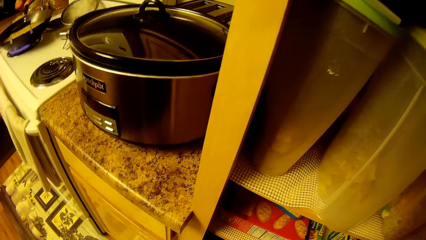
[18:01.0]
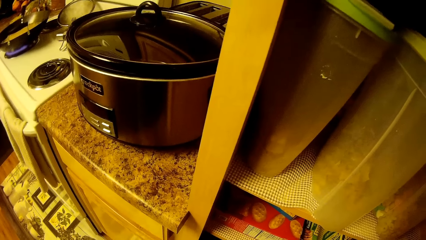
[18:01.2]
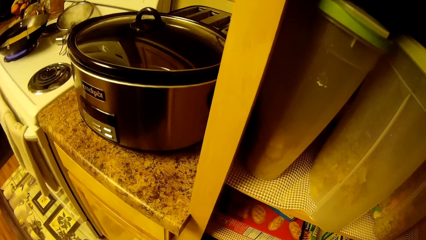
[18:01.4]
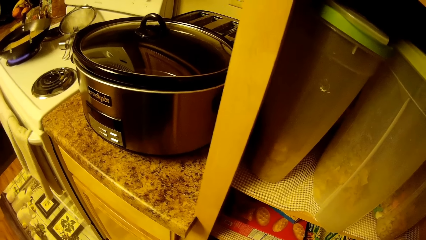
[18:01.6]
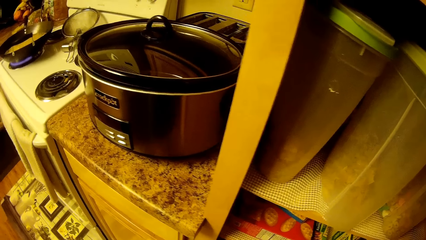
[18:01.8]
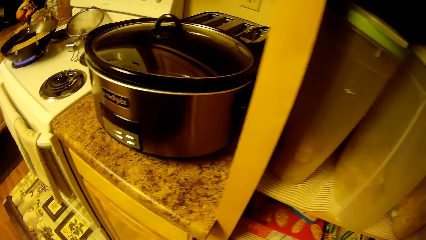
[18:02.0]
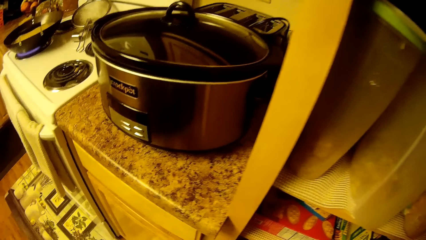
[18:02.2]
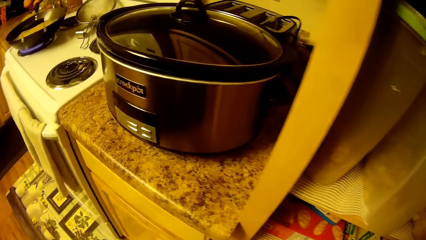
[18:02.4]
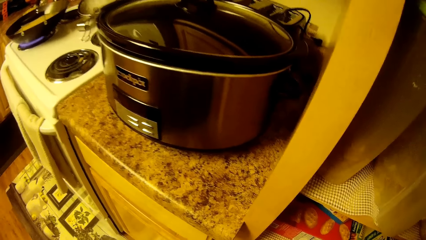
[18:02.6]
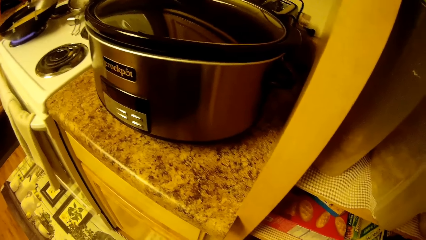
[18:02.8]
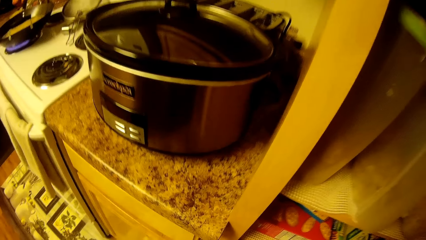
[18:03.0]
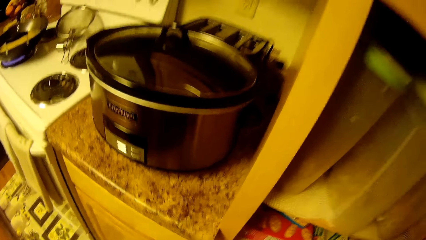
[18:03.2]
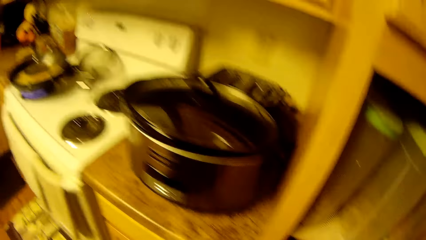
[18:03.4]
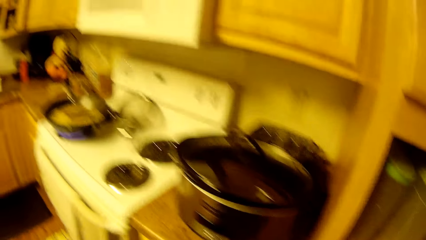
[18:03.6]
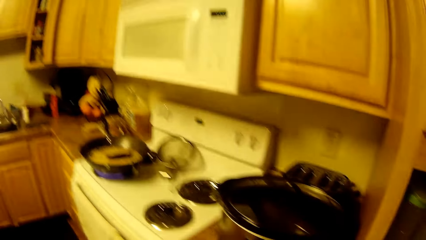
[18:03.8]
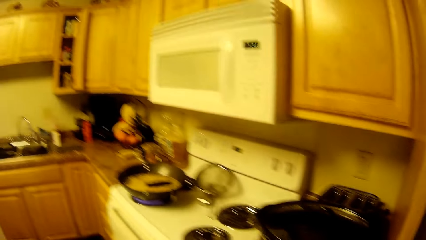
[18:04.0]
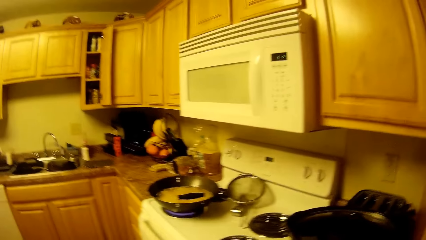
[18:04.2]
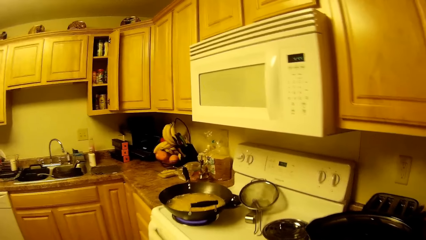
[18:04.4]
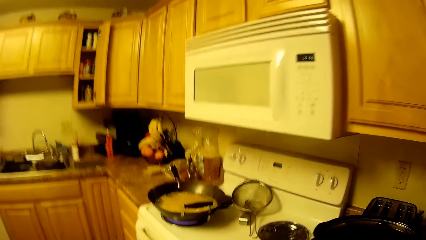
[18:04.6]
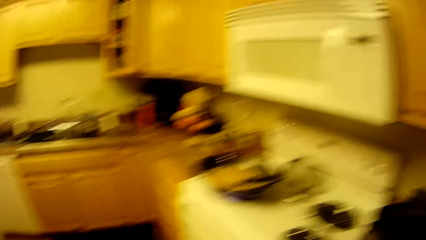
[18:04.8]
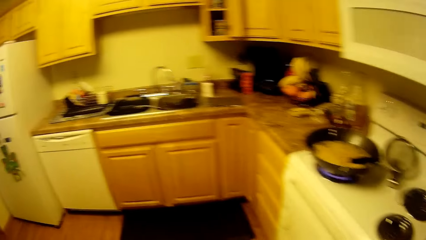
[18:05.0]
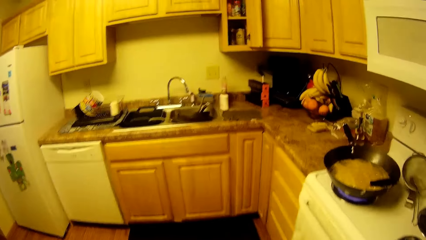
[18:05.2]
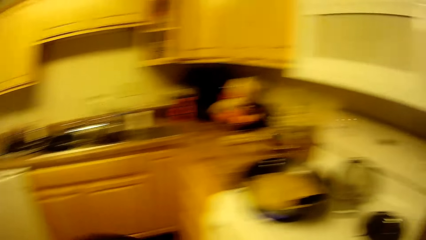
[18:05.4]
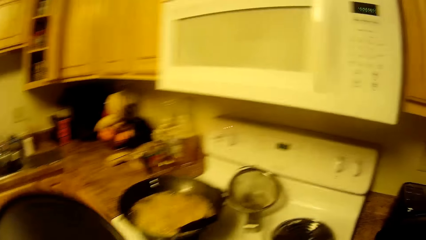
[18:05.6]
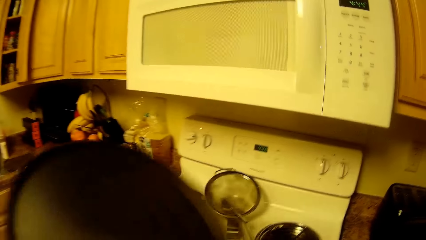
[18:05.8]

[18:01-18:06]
The camera wearer picks up the item from the cabinet.

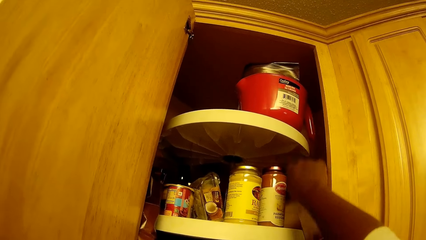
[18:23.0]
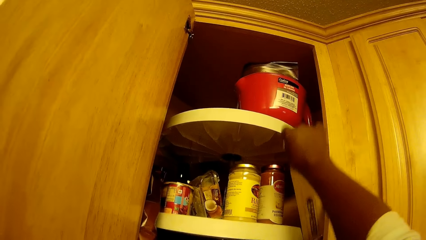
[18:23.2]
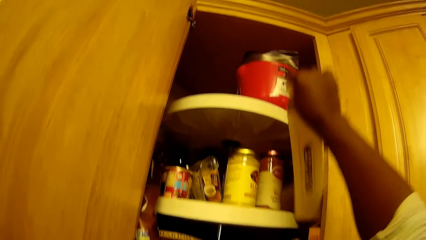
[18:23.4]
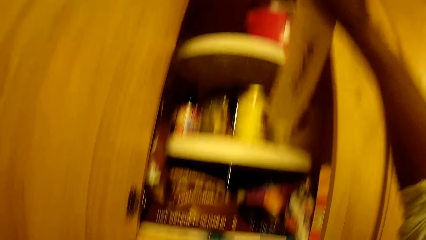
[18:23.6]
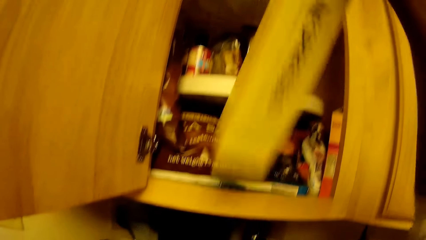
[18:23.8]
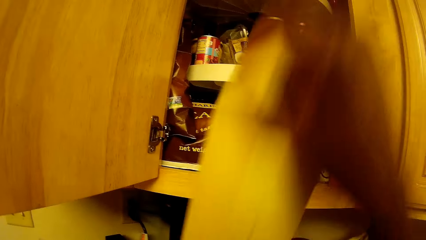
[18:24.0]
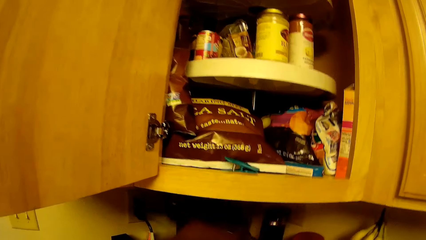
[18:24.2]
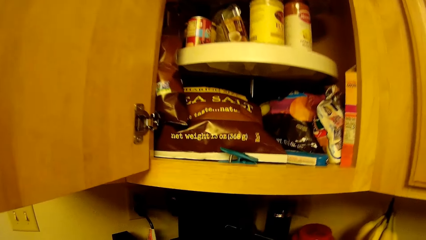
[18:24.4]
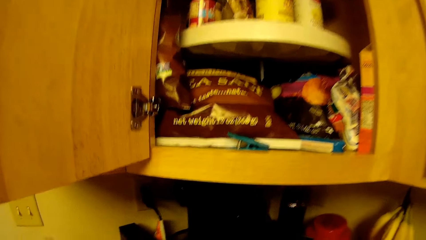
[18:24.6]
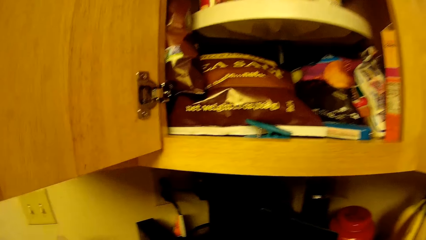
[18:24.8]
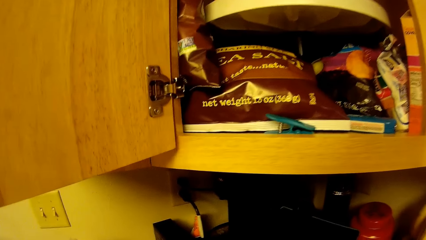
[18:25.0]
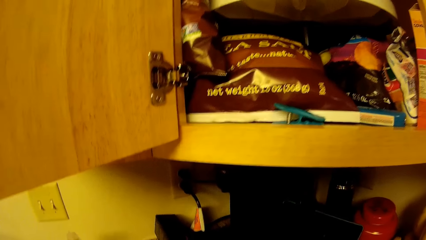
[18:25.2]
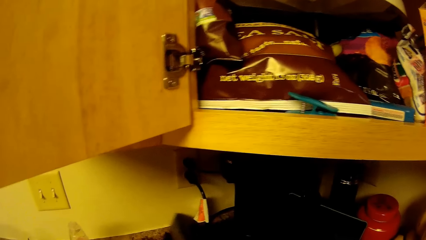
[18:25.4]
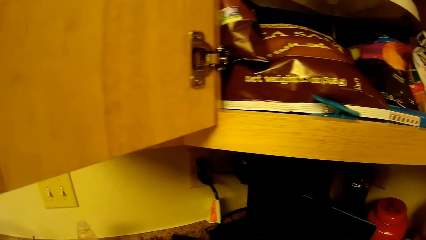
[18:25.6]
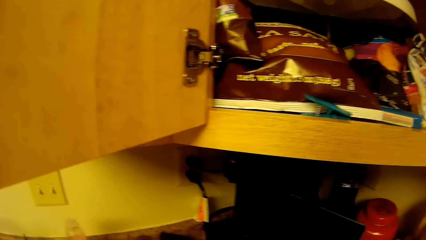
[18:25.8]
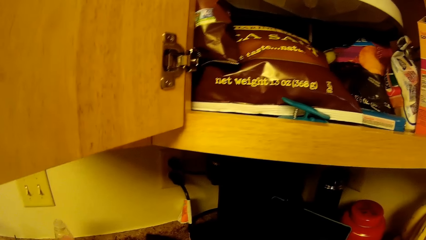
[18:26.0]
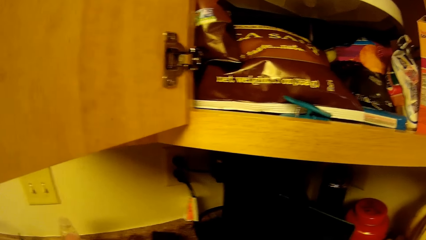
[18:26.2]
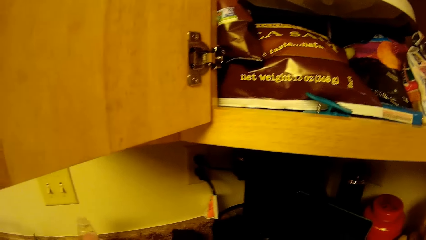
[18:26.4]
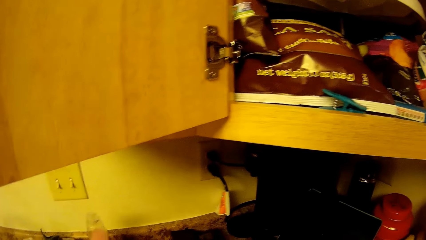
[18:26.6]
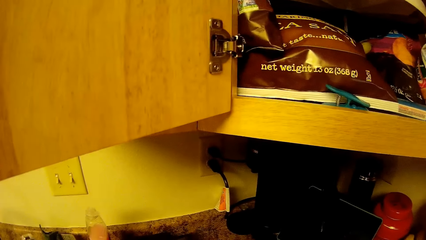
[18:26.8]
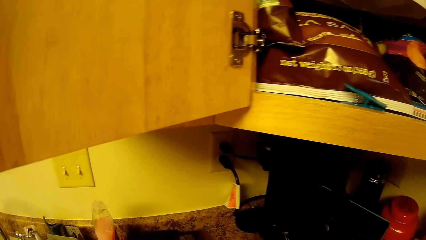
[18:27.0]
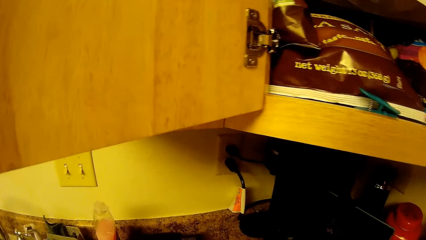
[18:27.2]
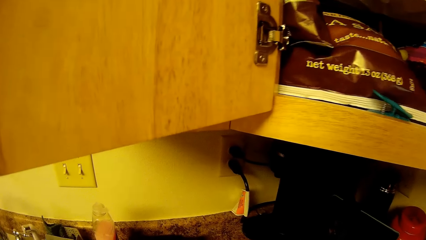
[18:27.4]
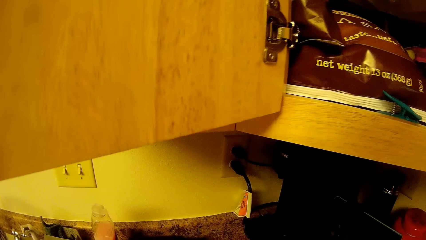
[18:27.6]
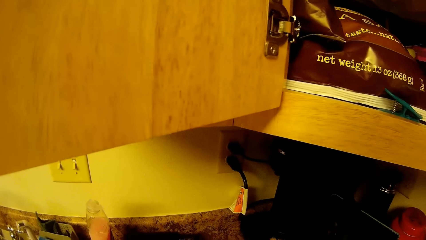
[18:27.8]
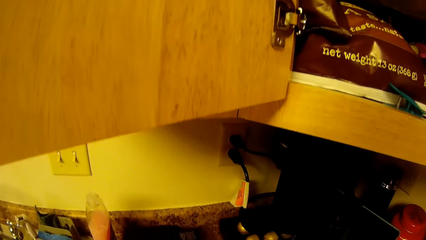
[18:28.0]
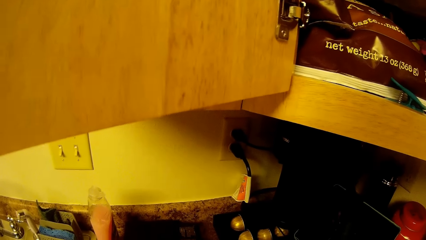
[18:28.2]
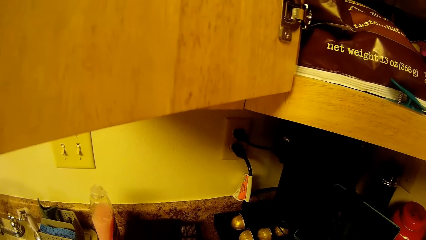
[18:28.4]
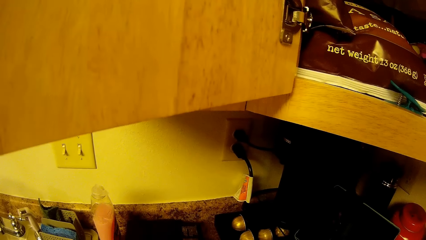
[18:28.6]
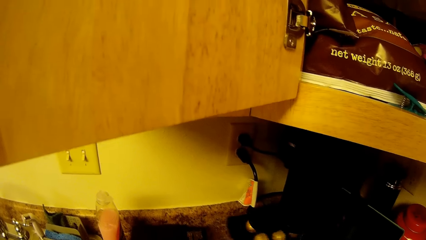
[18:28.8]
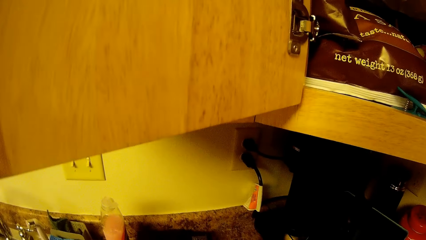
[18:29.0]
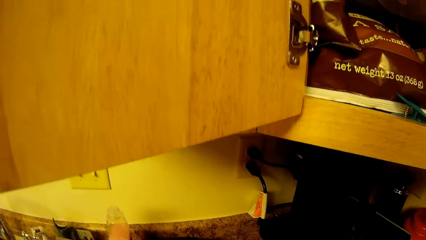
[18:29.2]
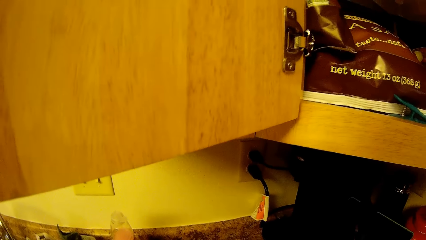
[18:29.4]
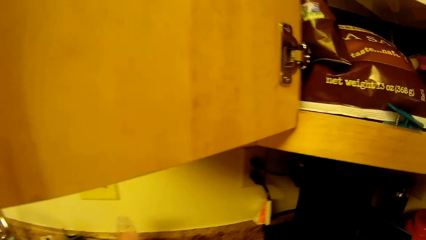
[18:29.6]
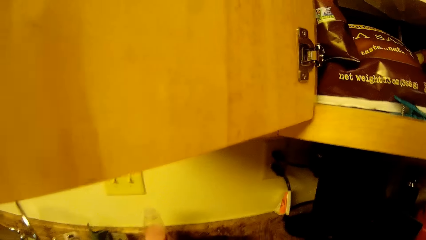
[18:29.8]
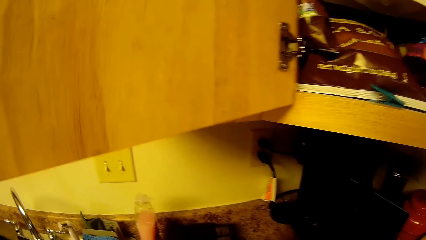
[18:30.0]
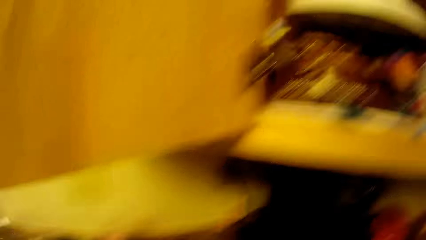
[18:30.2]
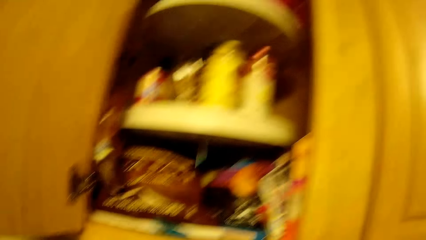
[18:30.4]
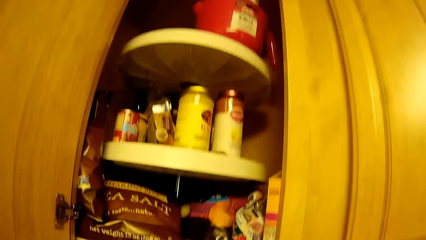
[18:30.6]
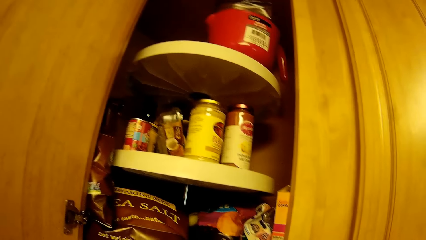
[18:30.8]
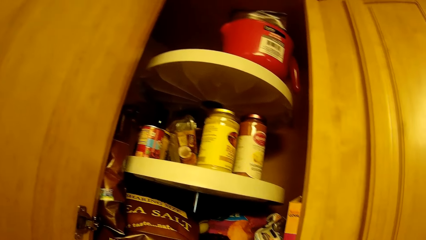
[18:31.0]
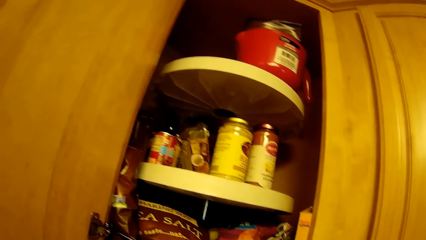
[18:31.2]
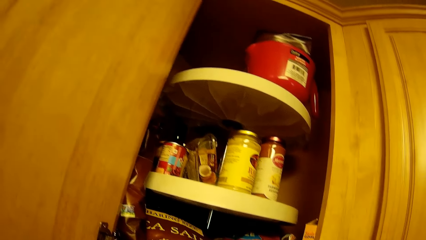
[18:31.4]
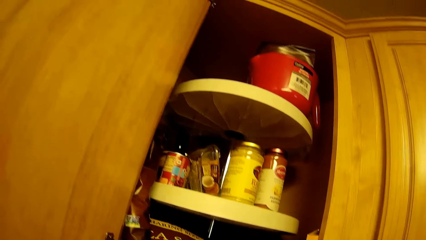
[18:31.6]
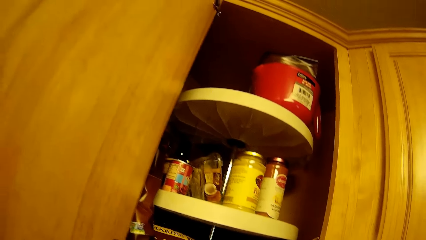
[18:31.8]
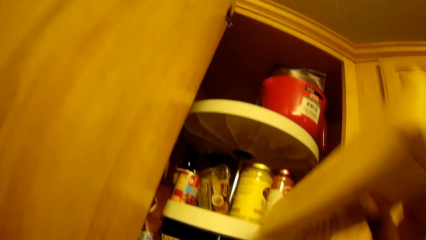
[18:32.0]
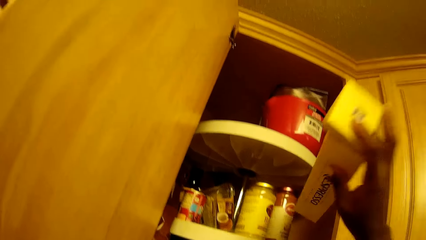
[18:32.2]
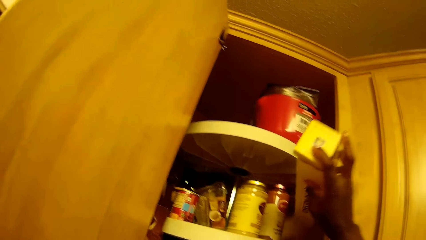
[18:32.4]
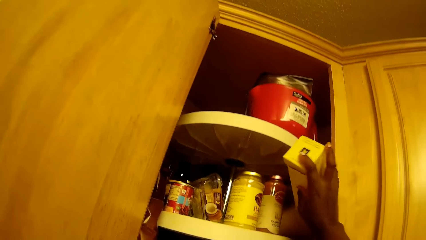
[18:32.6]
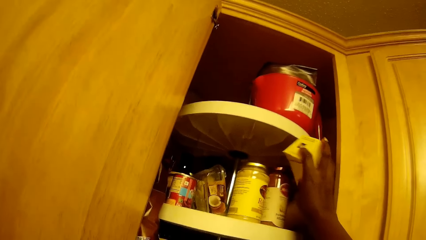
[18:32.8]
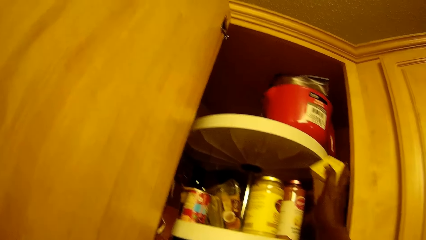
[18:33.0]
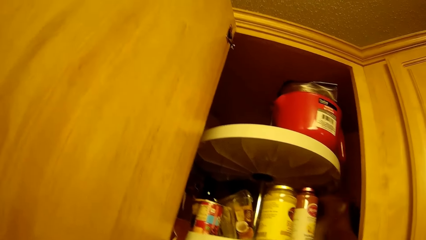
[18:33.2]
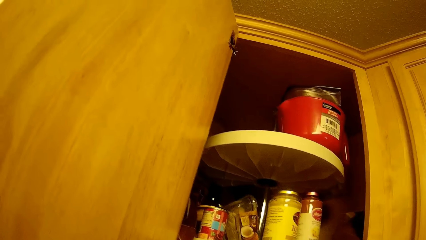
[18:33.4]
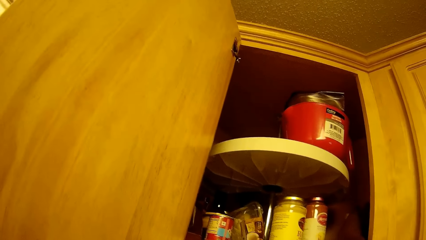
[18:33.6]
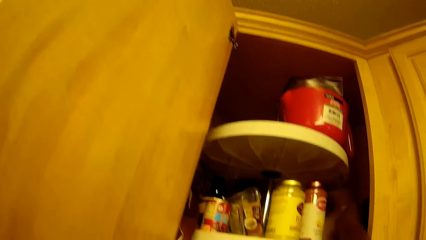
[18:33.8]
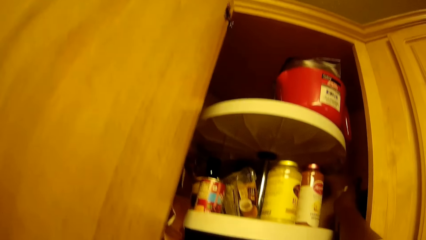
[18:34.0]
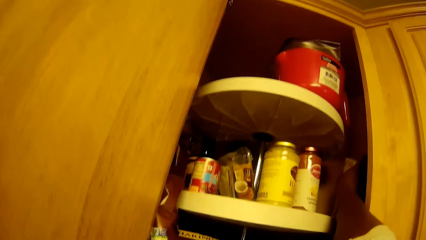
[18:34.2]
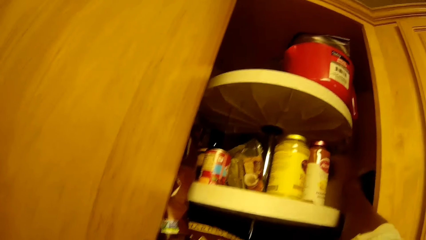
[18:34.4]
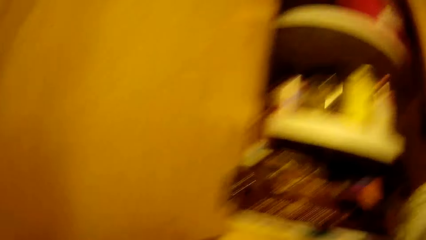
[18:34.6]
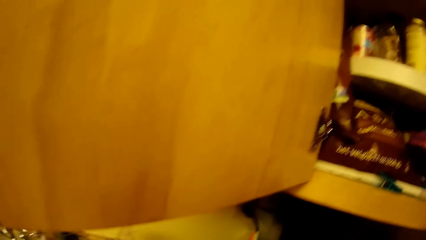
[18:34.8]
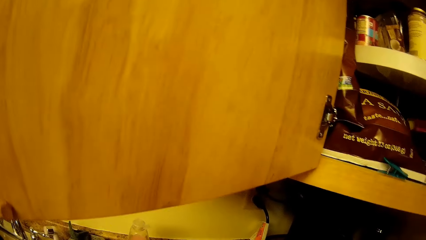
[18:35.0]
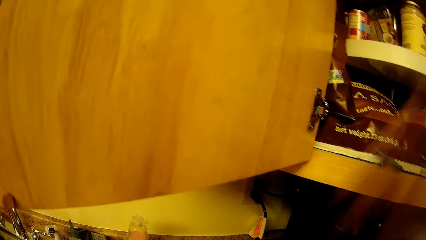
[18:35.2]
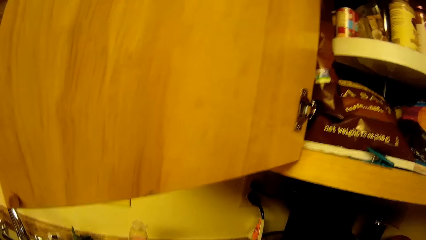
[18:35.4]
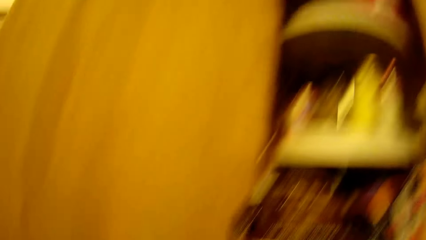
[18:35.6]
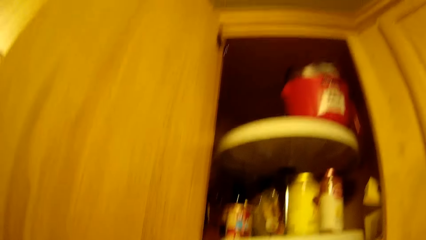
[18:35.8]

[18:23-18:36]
The camera wearer picks a box of coffee pods from the cupboard with her right hand. She pulls something. She pushes something. She looks around. She places the box of coffee pods in the cupboard with her right hand.
